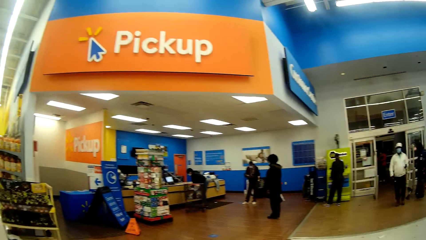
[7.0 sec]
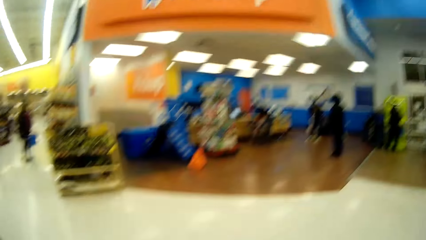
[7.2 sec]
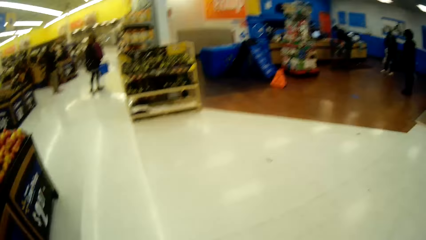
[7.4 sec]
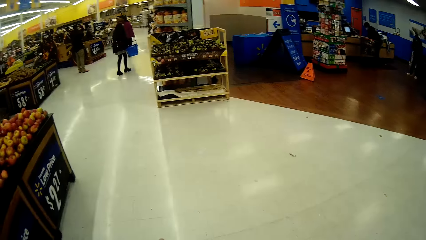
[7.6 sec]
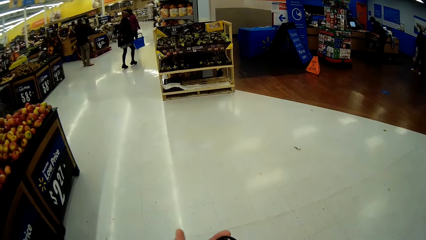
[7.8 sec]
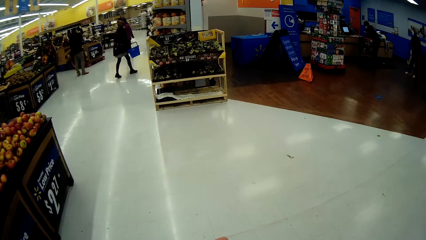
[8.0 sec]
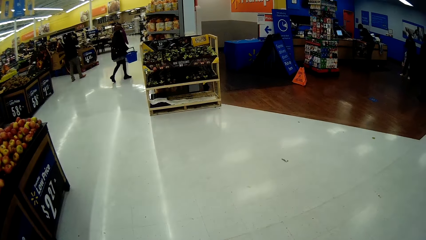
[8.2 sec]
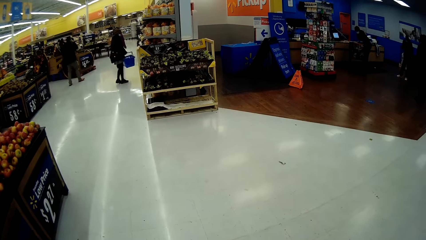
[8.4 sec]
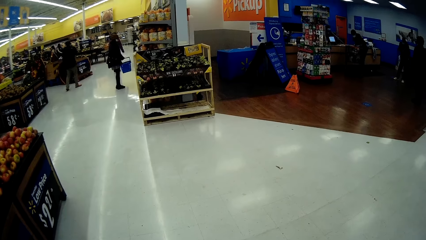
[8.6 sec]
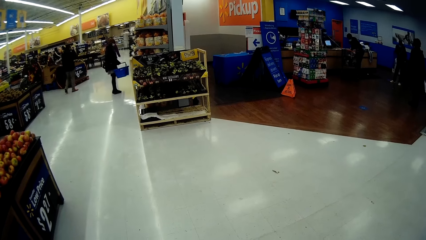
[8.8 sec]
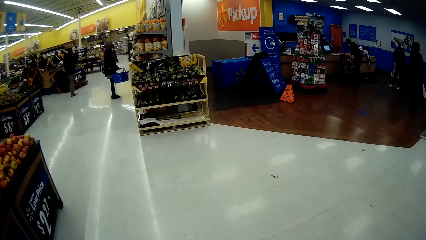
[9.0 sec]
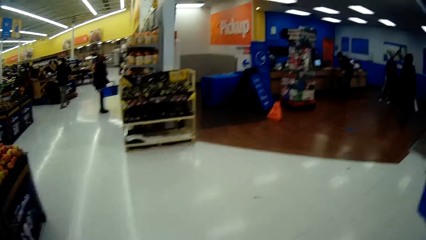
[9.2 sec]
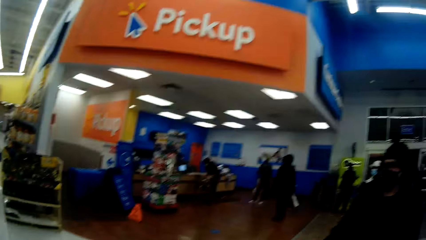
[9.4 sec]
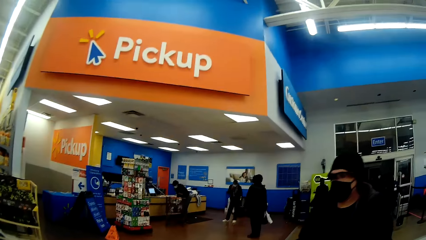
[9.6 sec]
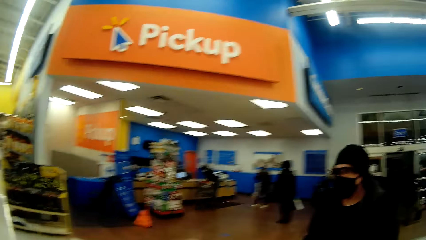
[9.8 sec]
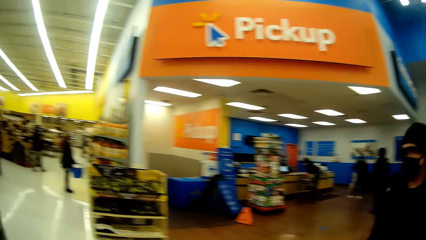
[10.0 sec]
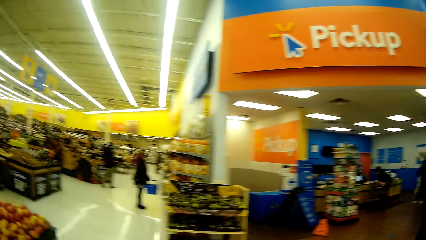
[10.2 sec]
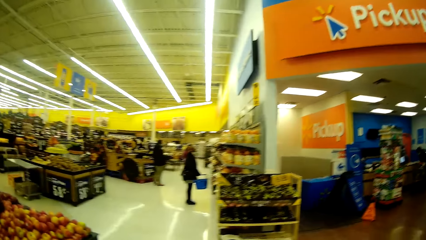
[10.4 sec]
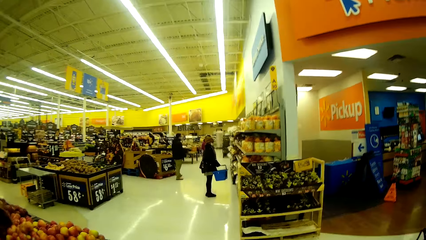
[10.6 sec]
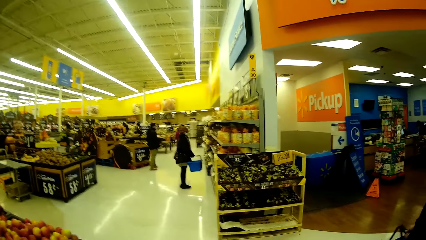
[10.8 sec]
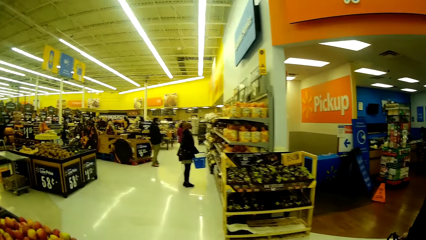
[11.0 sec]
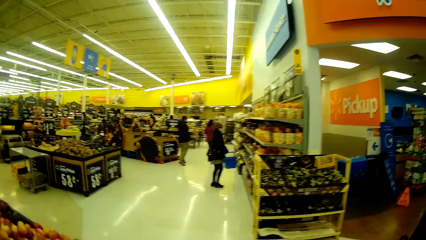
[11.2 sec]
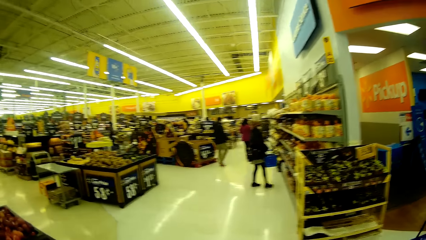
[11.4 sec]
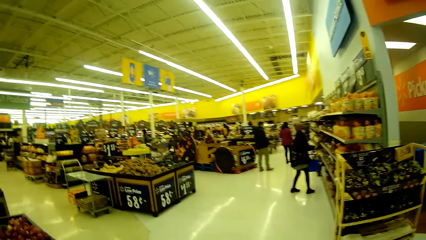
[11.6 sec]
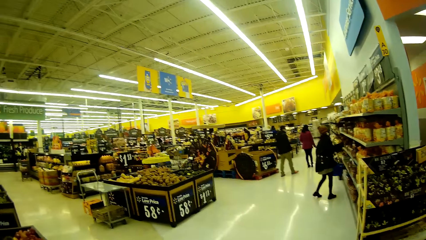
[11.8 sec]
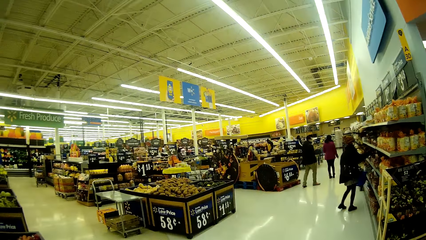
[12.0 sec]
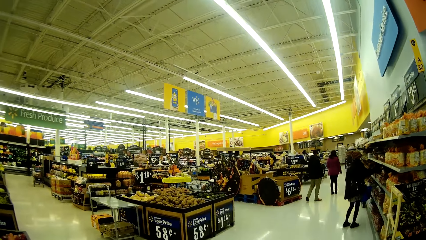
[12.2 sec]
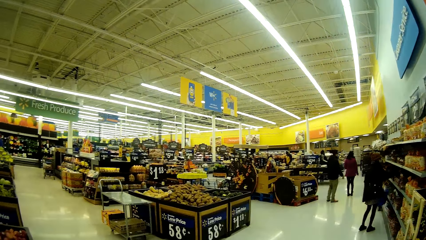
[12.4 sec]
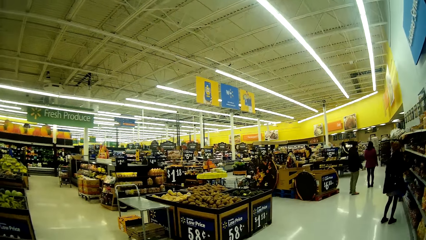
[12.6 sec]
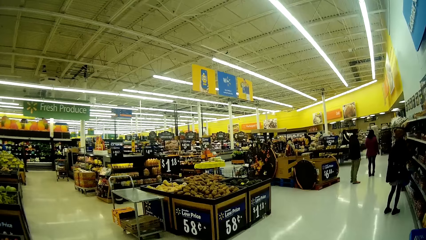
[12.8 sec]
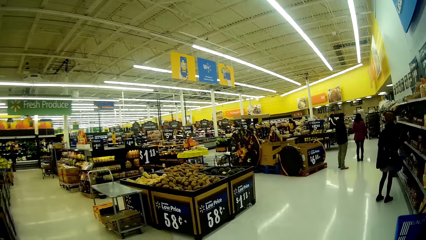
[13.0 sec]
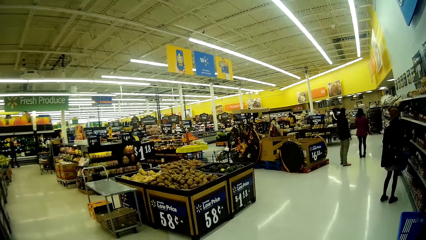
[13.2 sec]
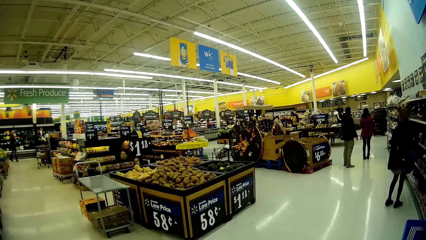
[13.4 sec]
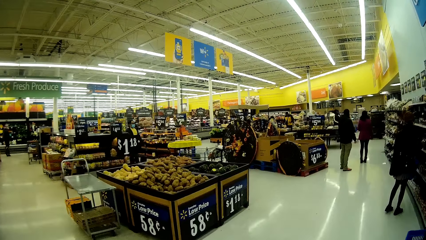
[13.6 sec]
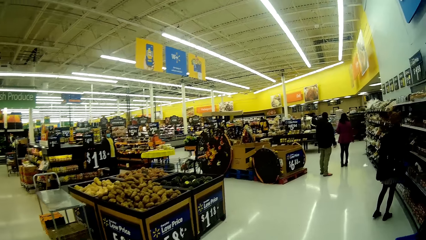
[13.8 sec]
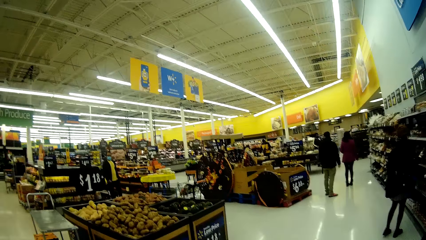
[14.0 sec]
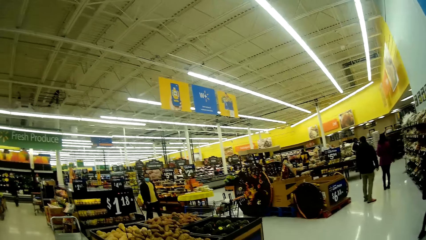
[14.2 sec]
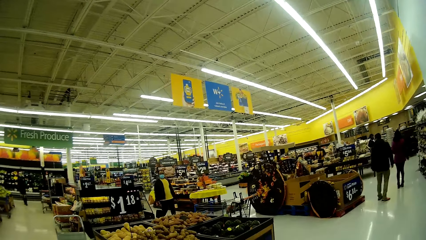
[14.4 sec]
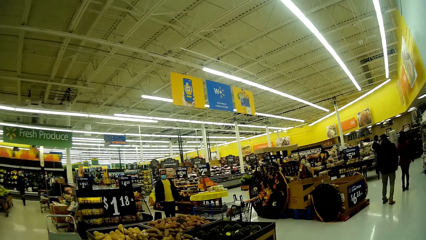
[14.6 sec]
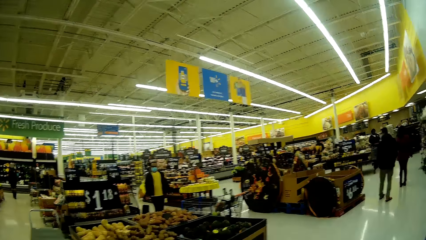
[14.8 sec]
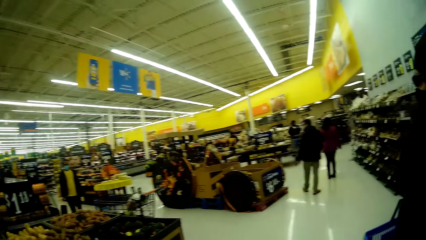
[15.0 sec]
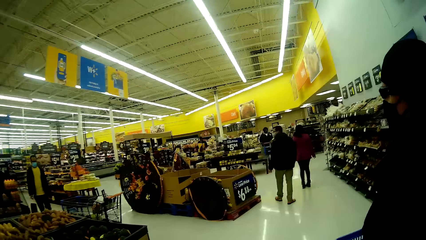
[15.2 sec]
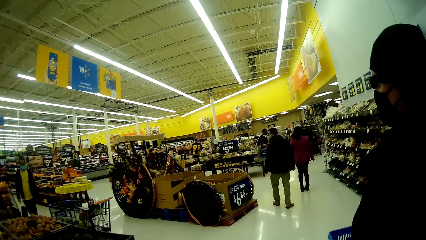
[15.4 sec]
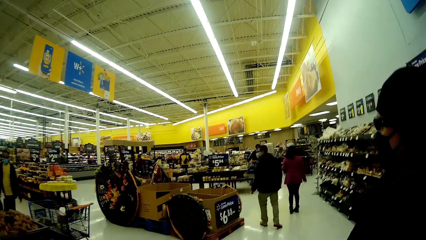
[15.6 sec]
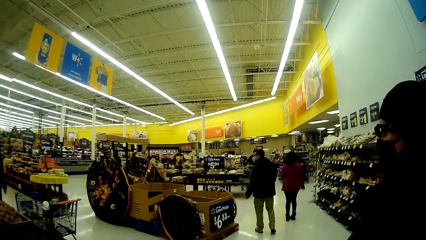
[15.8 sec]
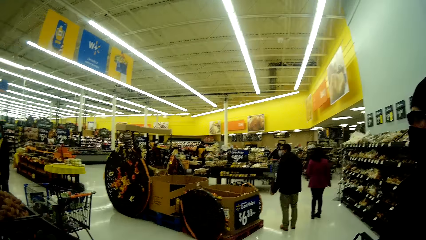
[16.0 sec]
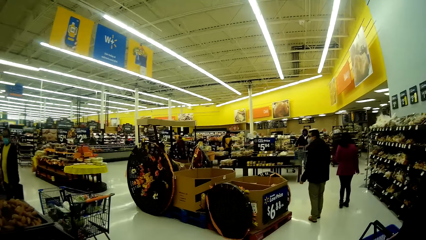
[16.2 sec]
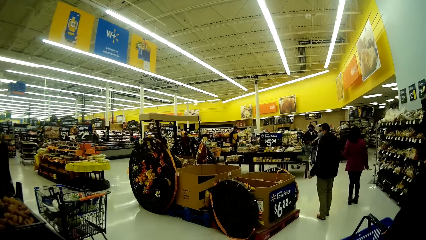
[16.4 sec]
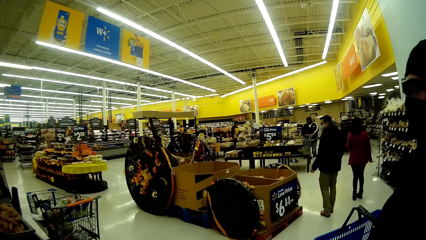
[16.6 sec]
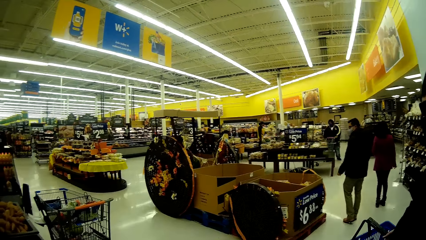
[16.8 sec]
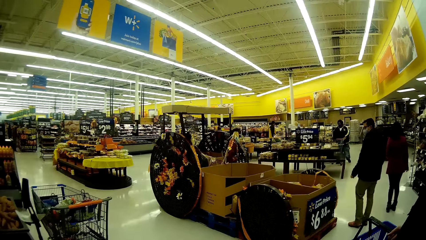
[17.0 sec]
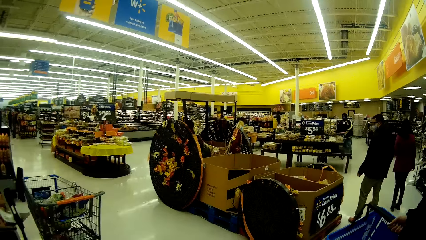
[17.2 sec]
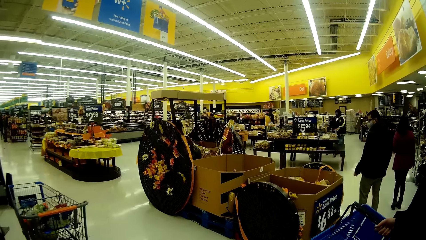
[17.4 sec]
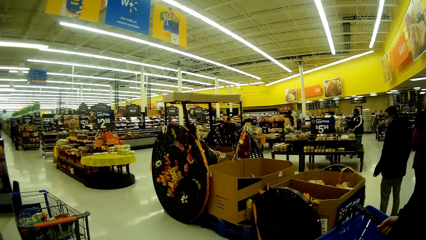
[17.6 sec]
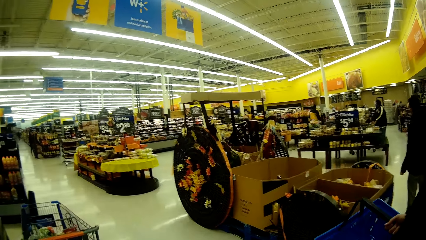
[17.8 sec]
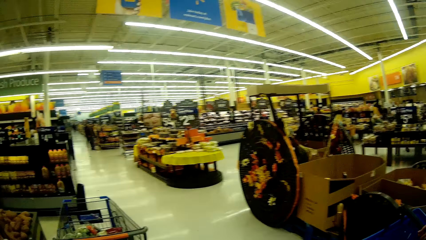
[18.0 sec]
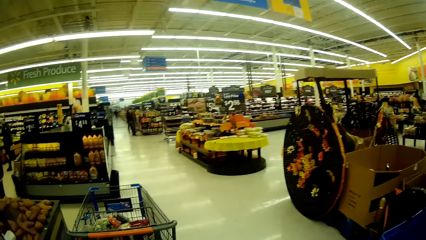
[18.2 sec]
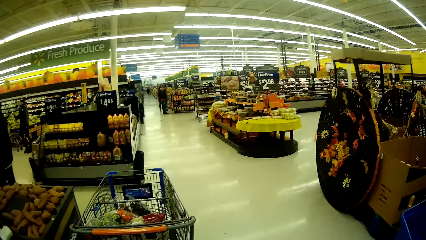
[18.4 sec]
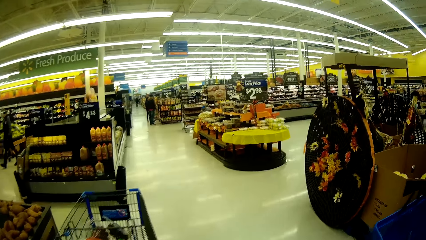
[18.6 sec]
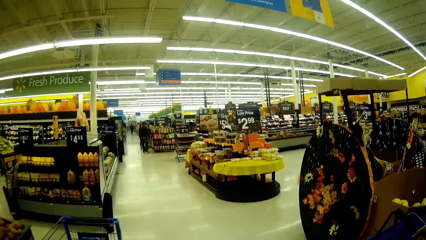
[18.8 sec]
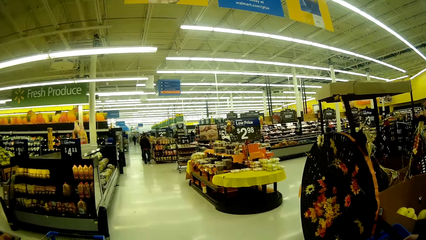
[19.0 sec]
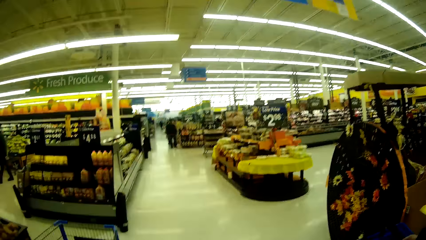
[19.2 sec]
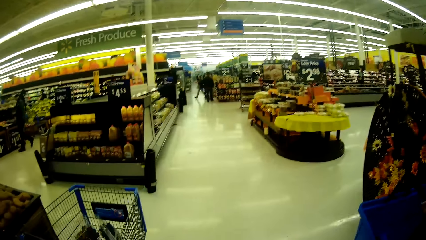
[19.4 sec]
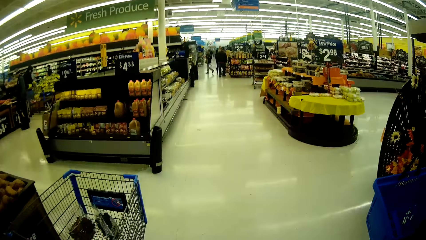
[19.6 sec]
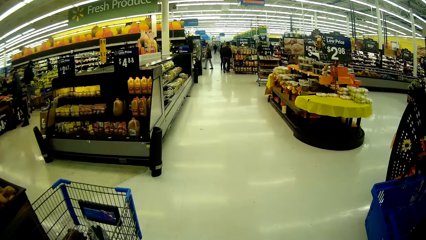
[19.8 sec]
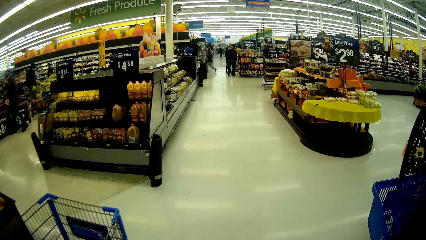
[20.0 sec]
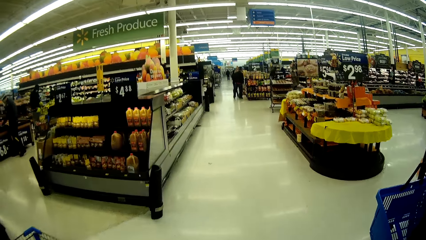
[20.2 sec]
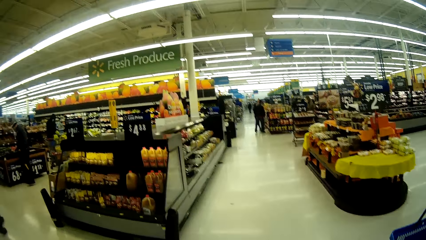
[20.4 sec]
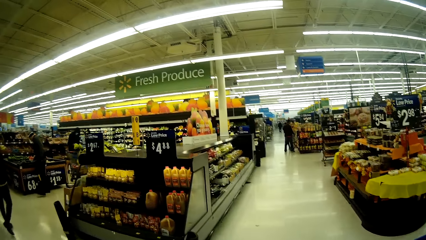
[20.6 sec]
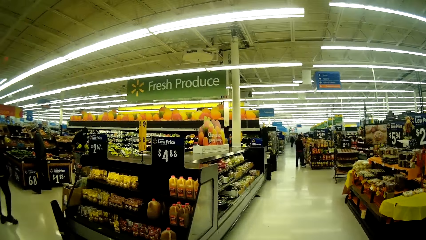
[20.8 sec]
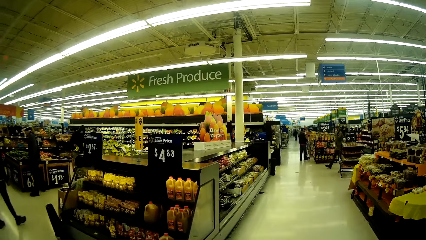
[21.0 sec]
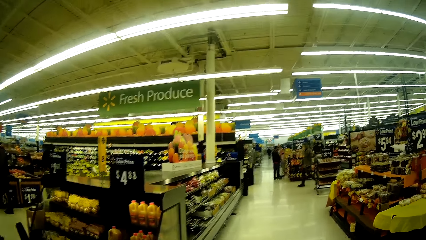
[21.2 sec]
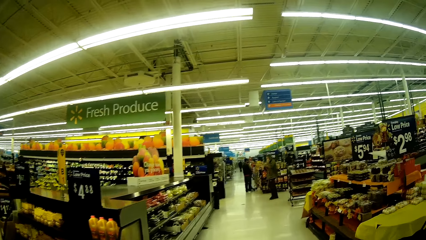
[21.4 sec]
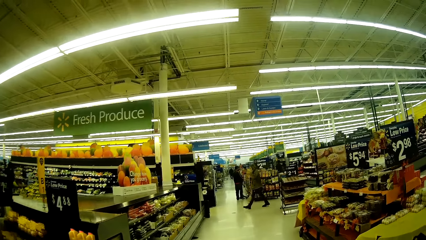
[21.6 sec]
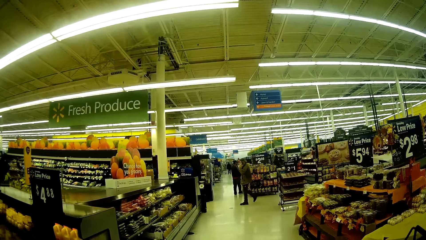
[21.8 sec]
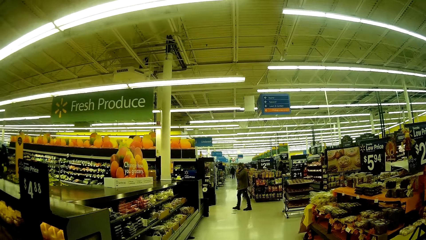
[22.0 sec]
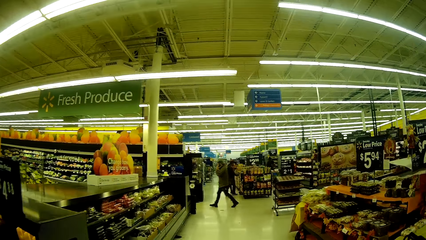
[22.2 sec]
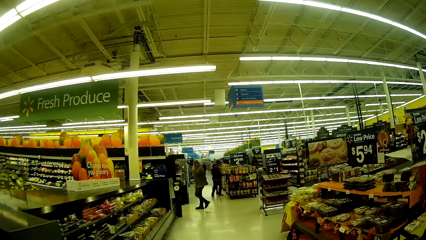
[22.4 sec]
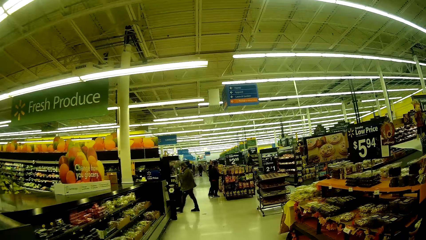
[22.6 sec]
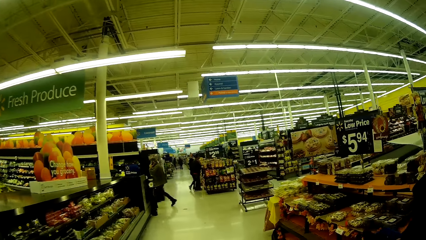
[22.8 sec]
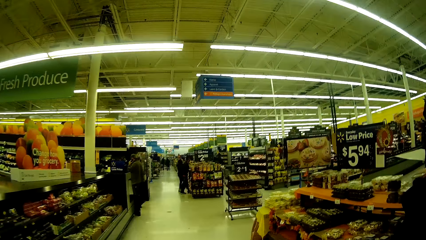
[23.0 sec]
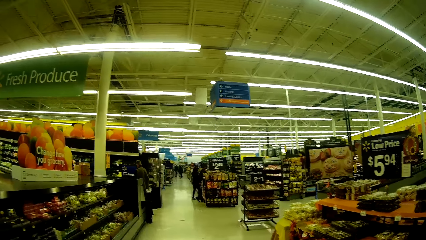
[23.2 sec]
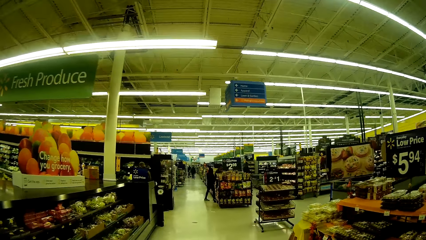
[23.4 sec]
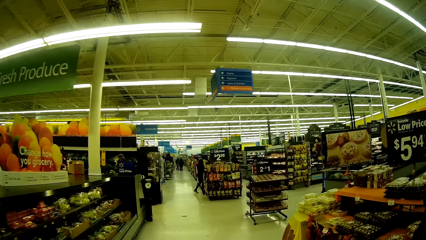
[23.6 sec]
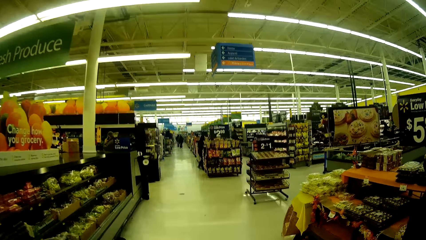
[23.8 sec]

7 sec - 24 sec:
A man walks towards the camera wearer. The camera wearer converses with the man. They move around the supermarket with the man. They converse with the man. They move around the supermarket with the man.
